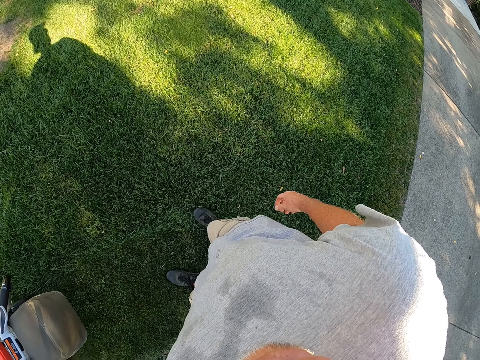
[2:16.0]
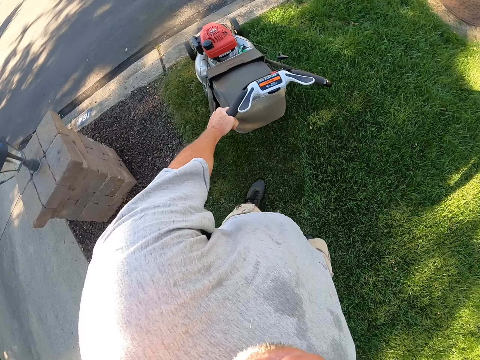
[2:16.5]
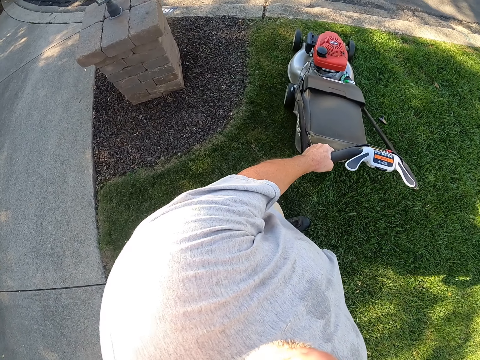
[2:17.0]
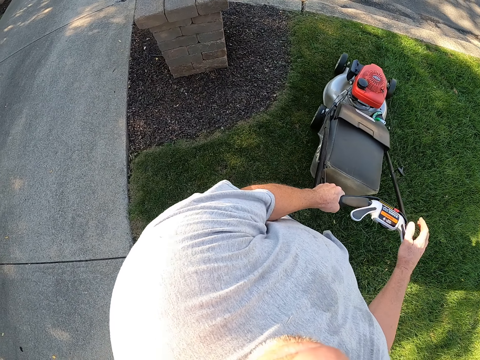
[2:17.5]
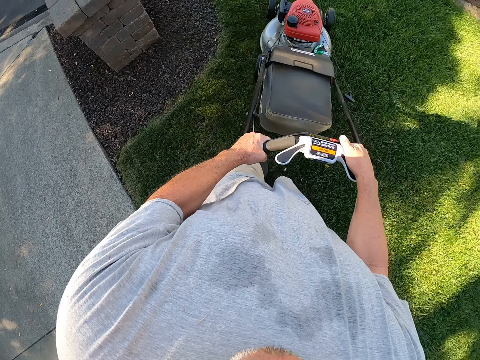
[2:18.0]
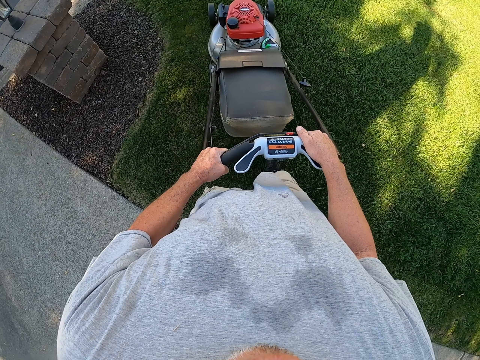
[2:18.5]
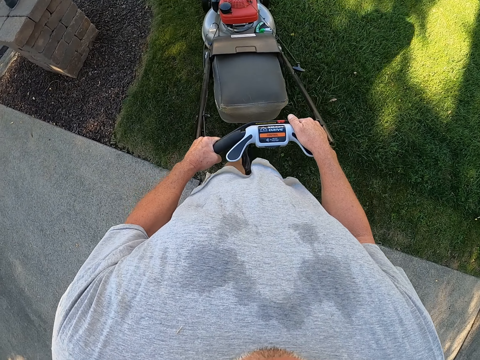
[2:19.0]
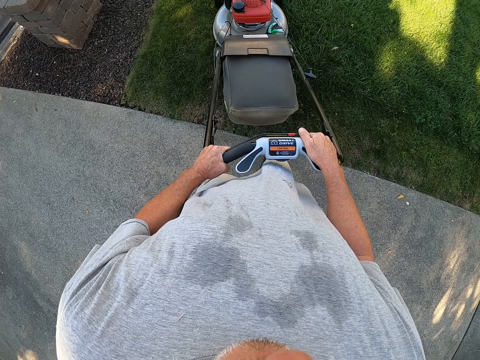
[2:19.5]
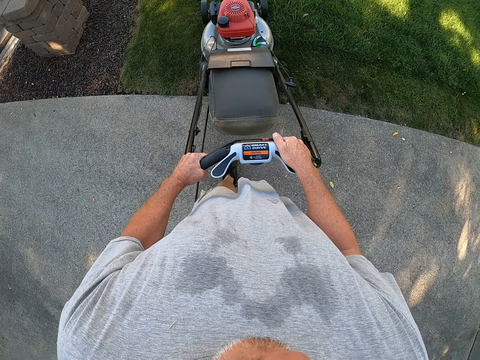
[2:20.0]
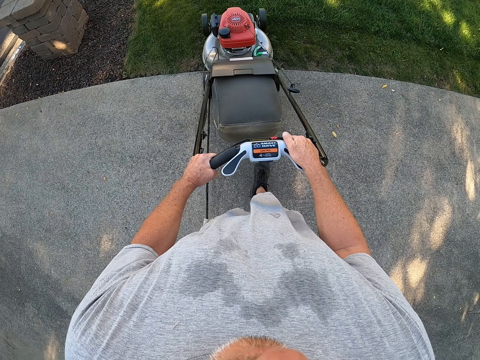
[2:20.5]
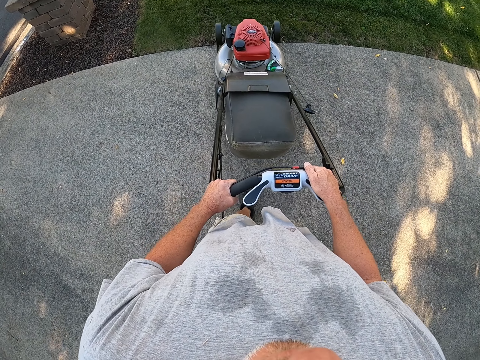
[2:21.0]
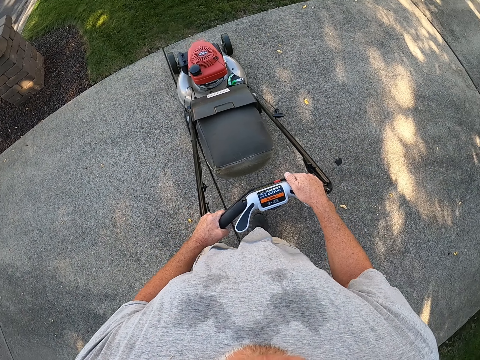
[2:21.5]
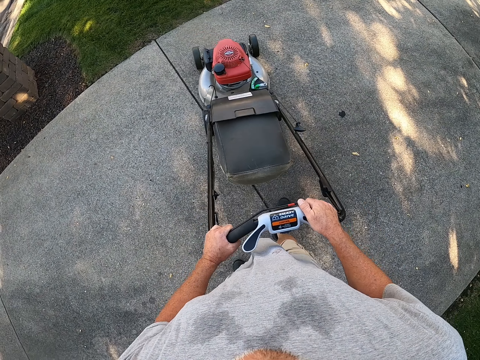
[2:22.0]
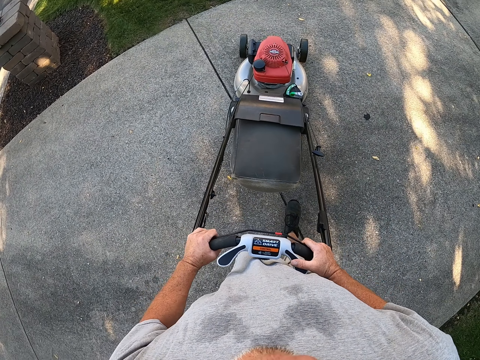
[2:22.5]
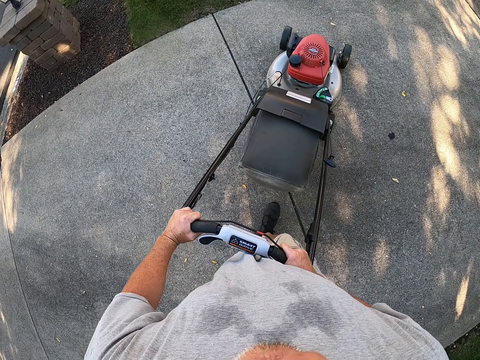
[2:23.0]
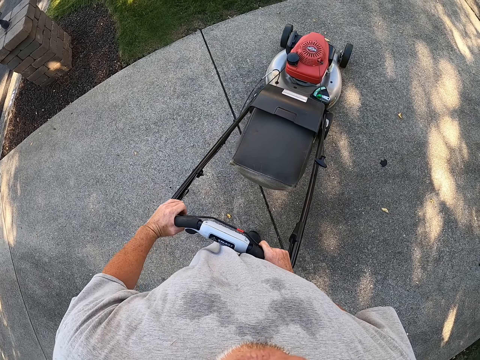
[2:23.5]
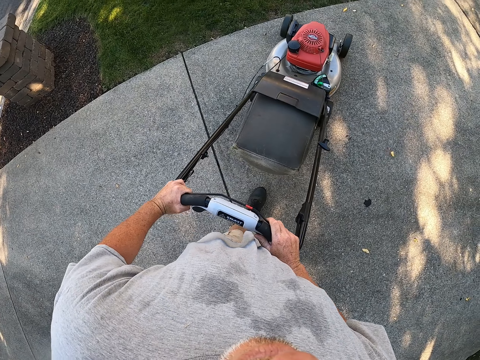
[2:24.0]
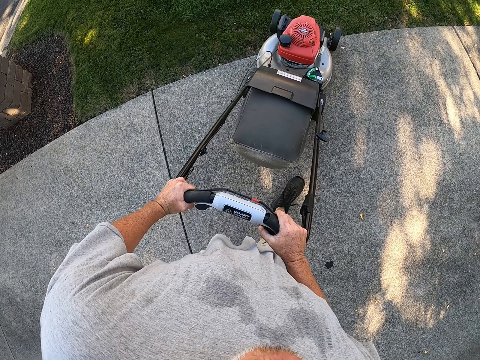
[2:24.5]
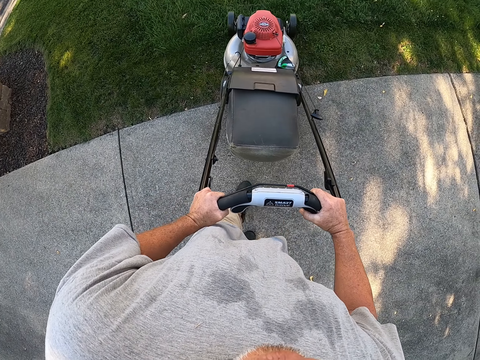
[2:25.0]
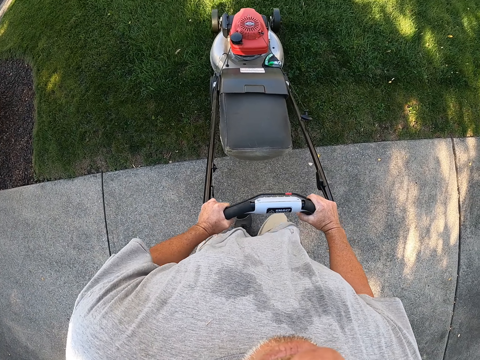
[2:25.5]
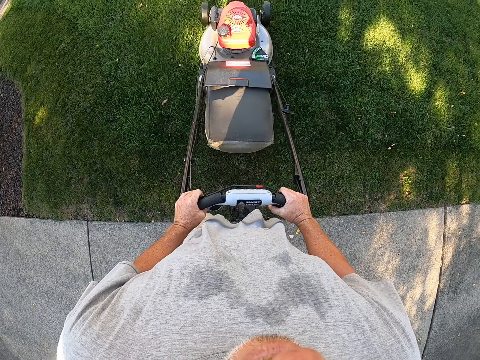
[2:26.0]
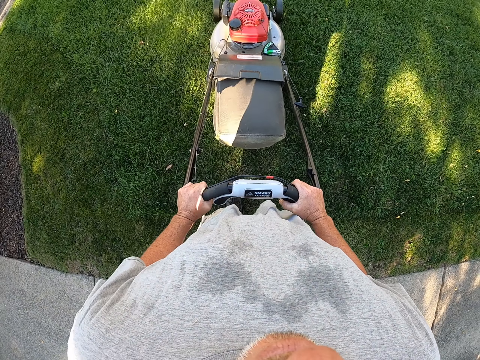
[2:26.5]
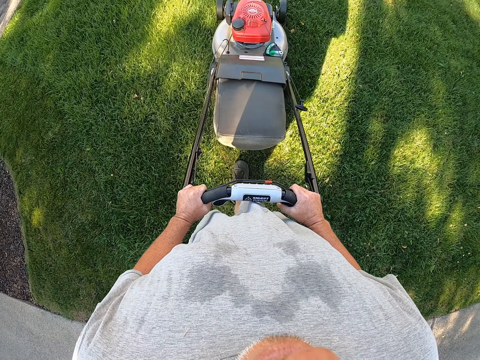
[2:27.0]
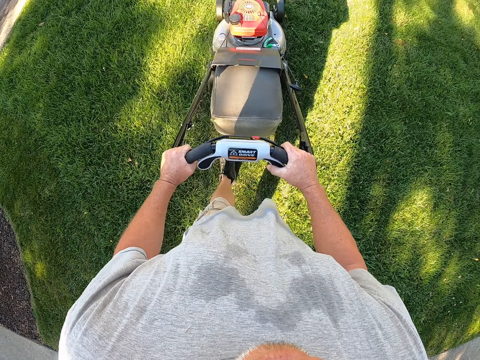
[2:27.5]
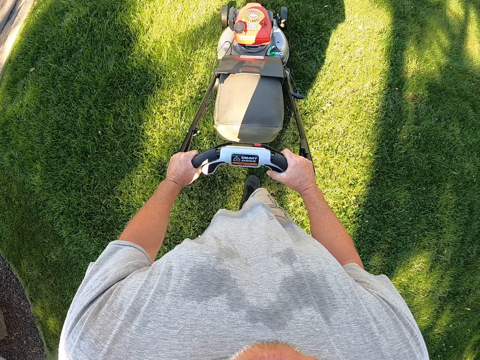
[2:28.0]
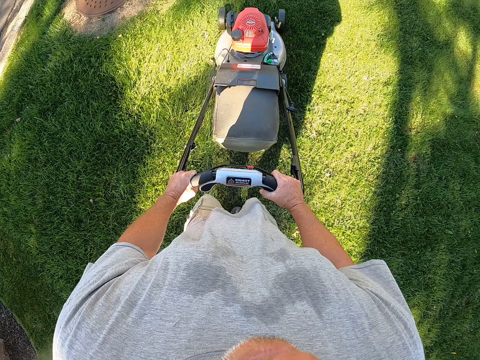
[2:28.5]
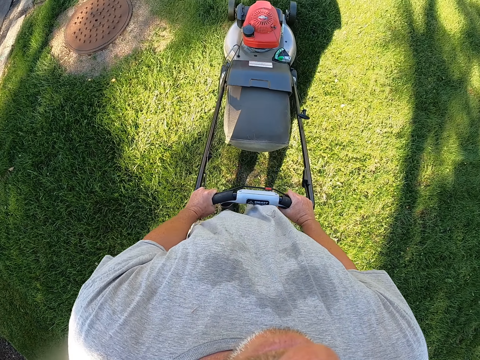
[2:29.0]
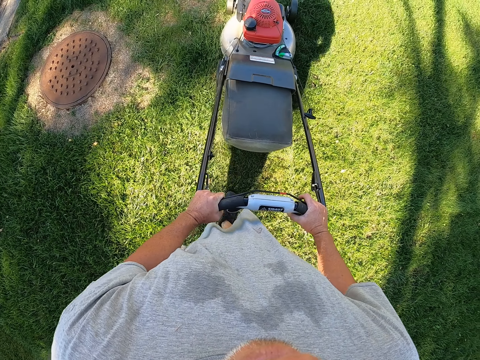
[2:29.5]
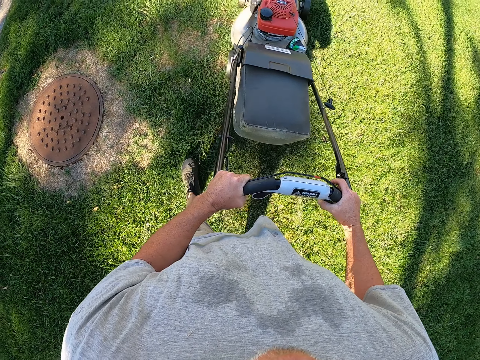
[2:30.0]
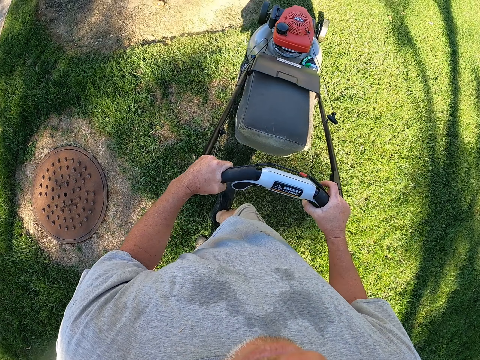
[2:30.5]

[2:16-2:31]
The camera wearer reverses the lawnmower. They trim grass on the compound.

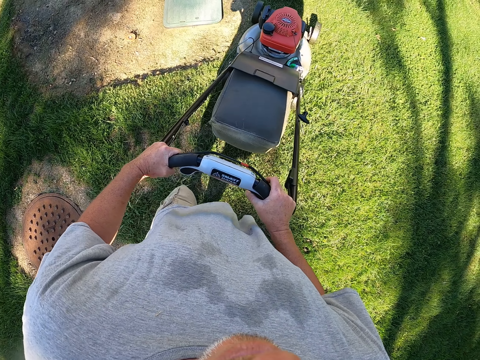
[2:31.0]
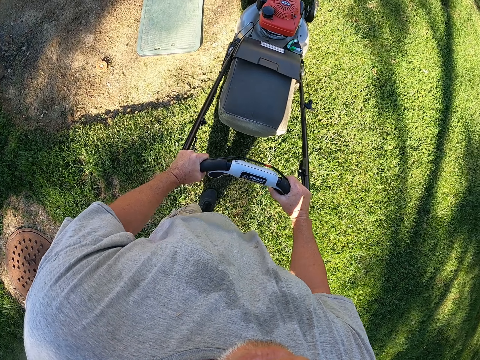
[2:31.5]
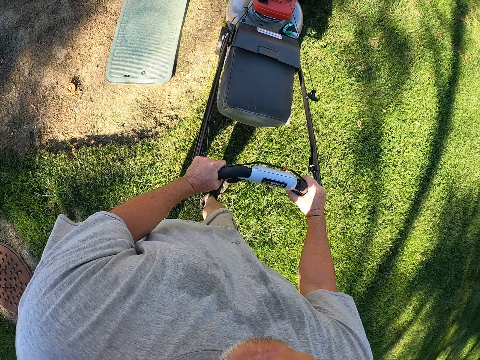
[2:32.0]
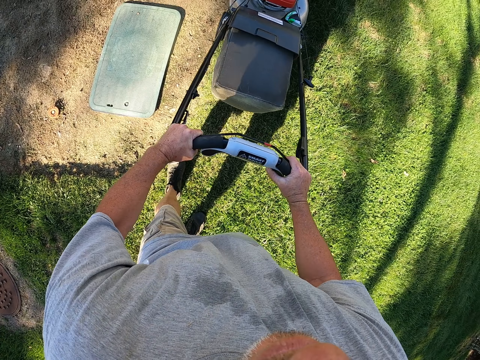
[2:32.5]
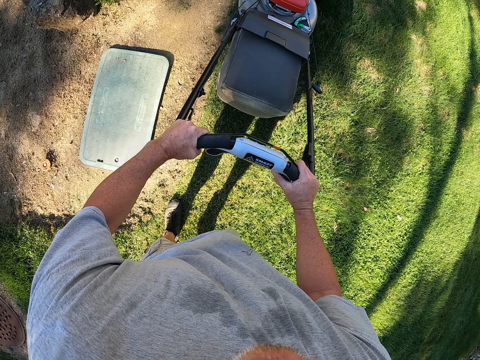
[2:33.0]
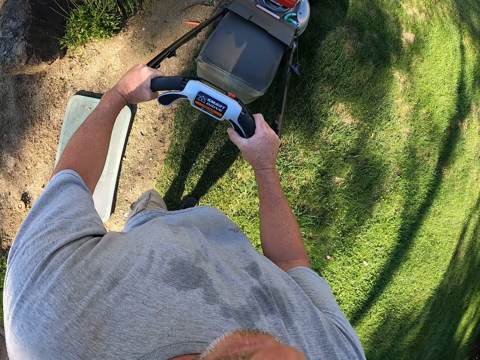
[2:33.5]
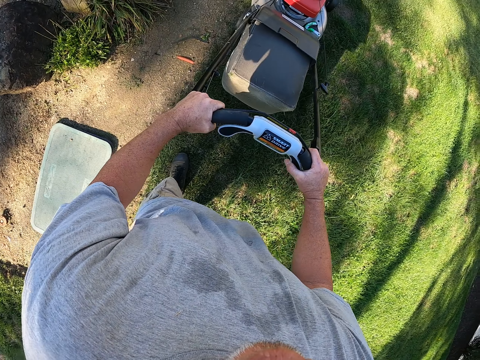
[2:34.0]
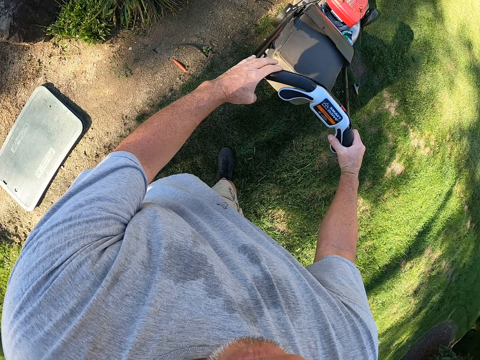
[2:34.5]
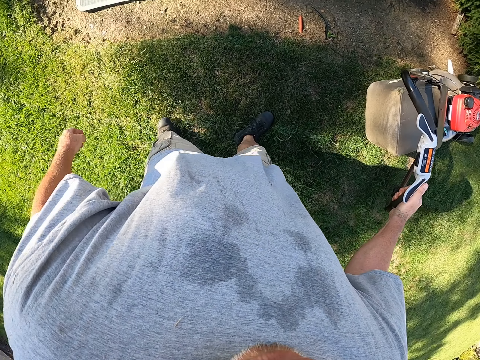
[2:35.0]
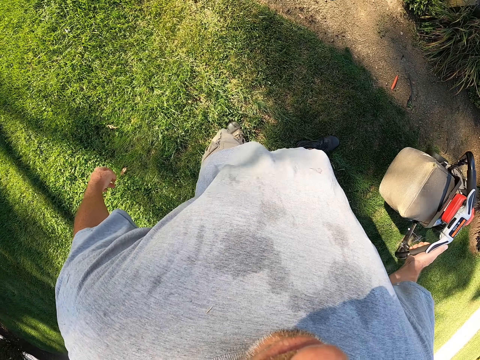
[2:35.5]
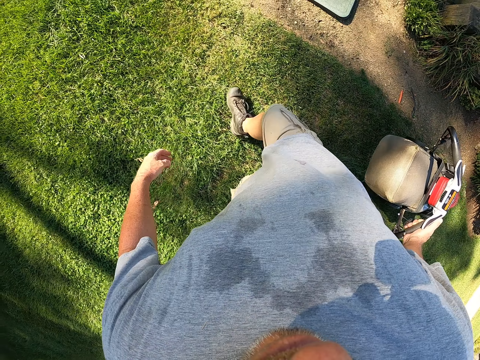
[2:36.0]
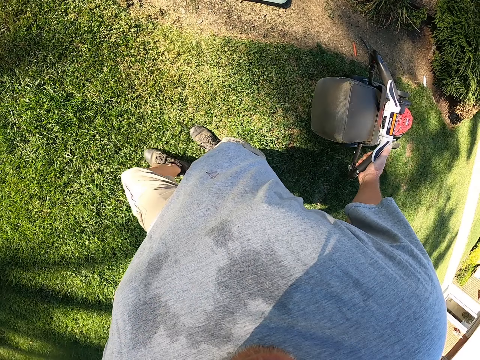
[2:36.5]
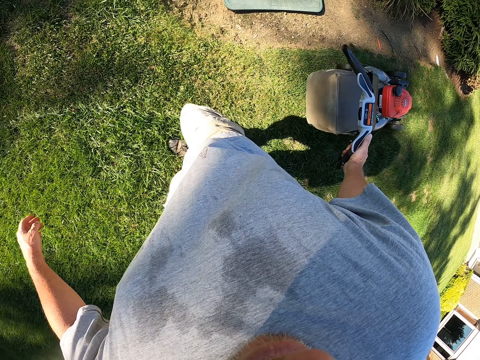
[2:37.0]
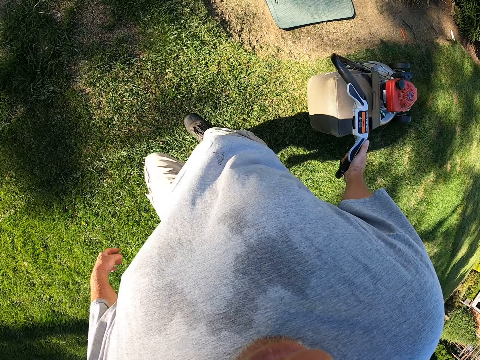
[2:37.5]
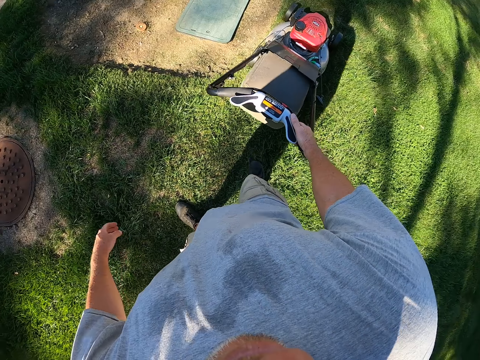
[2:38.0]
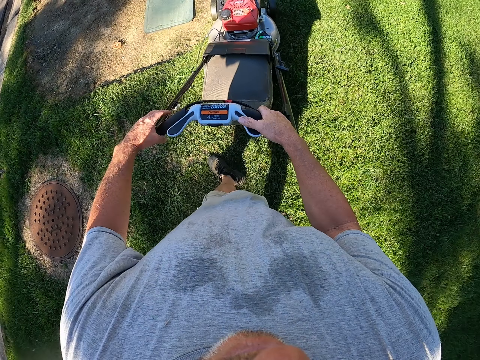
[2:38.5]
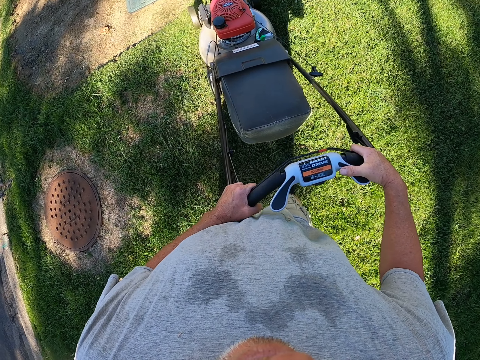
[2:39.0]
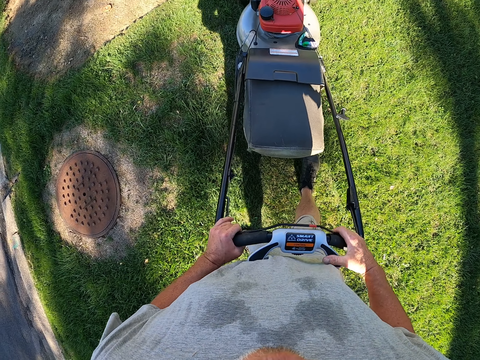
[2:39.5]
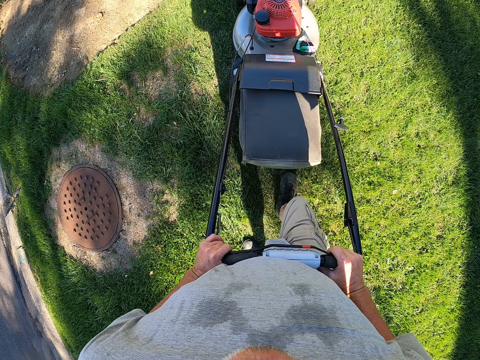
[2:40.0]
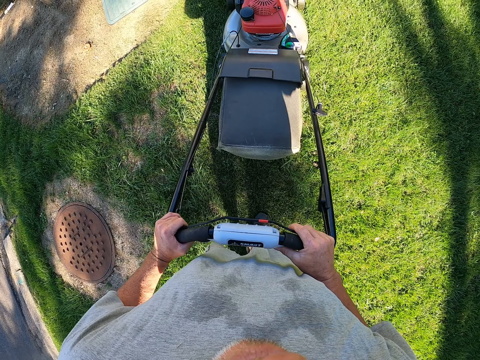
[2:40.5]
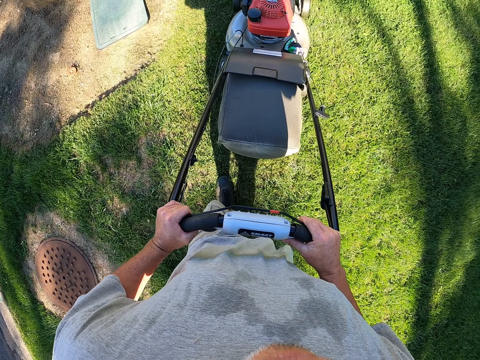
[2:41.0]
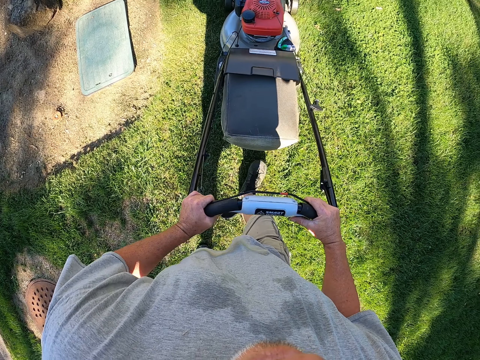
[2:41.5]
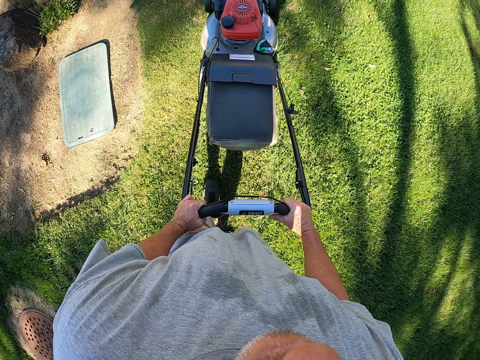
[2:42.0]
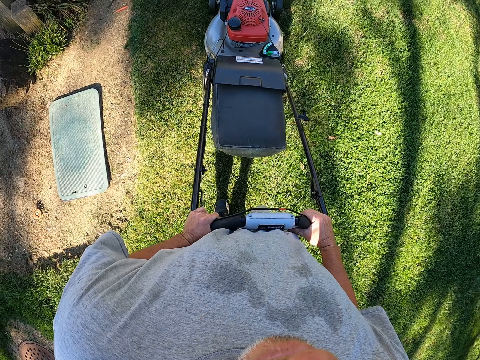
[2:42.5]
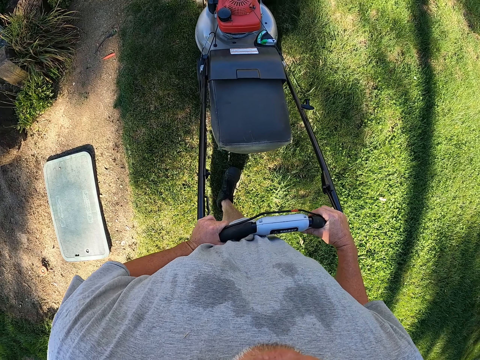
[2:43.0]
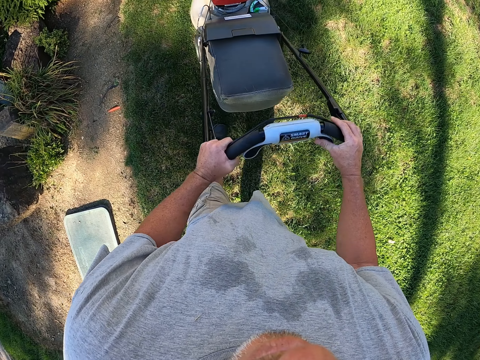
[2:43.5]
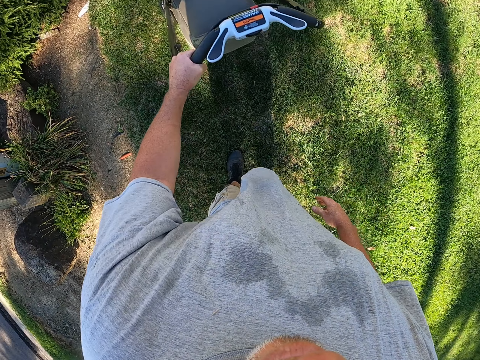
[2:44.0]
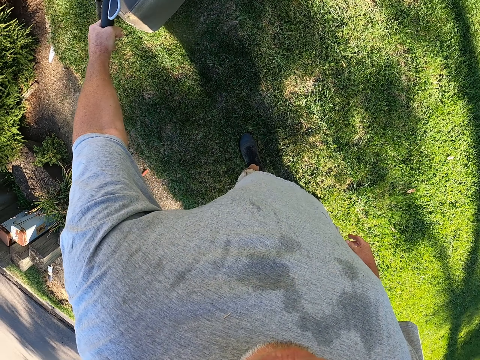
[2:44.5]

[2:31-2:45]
The camera wearer reverses the lawnmower. They trim grass on the compound.
